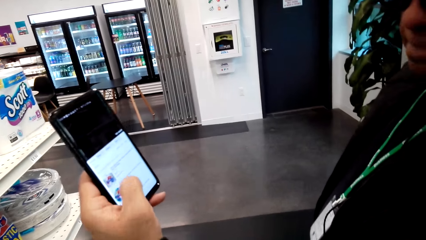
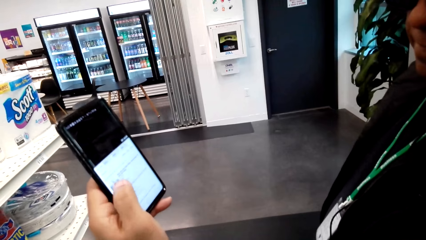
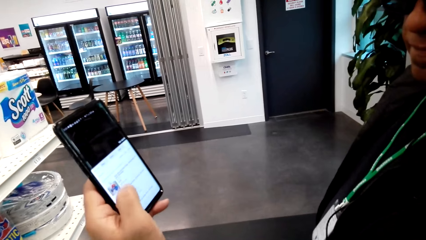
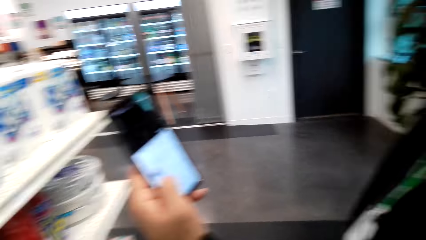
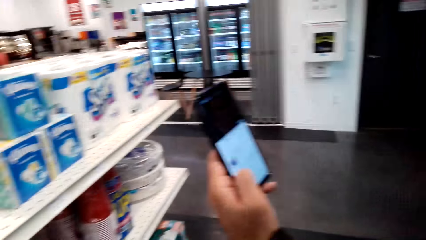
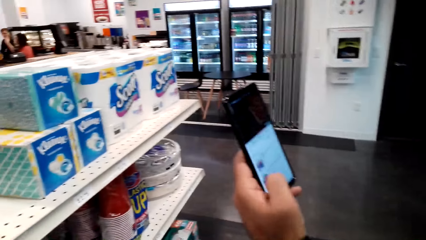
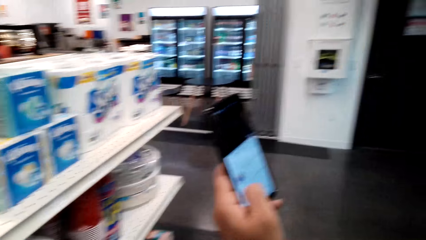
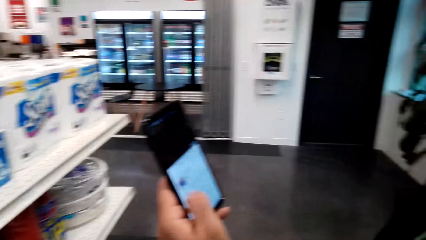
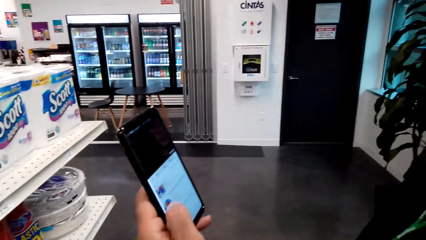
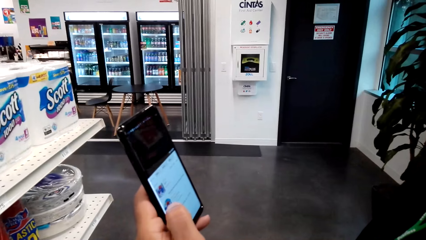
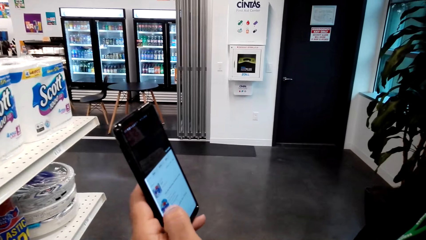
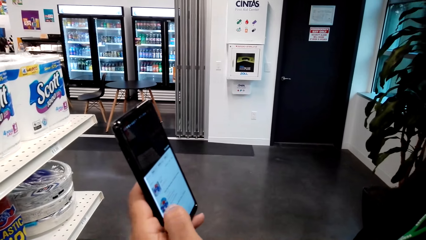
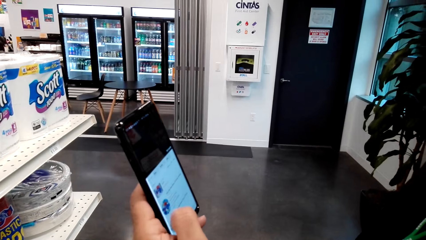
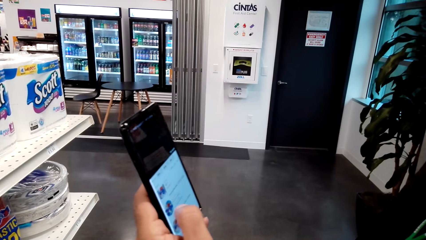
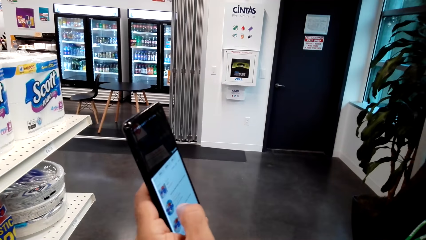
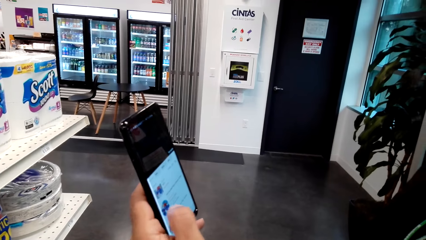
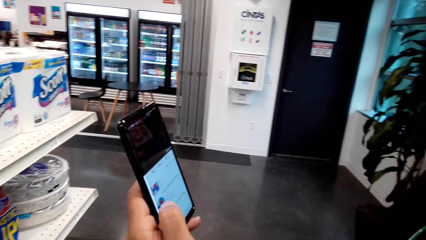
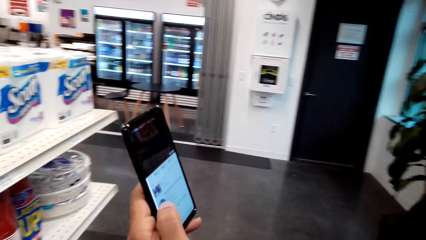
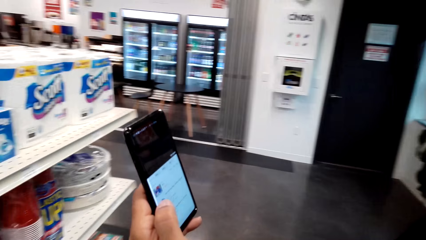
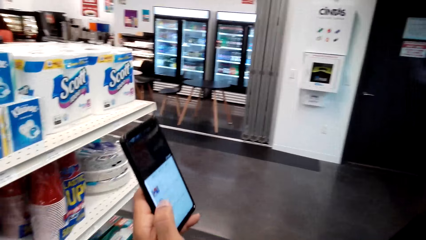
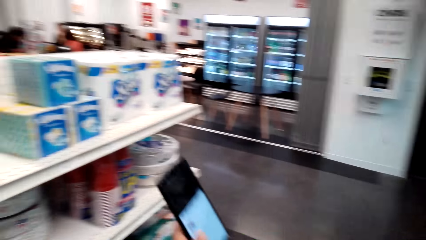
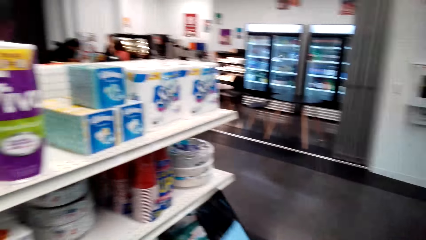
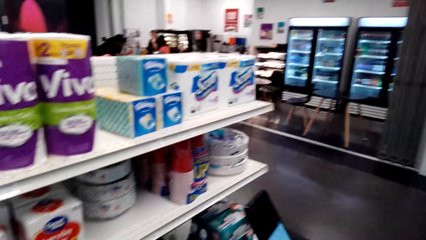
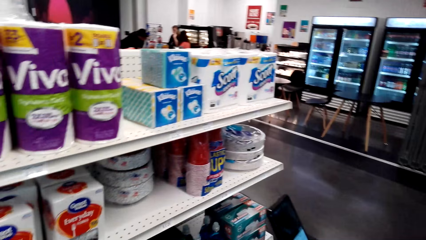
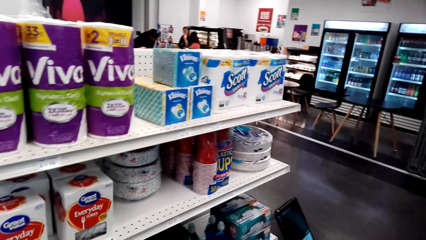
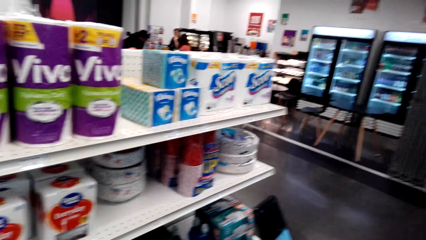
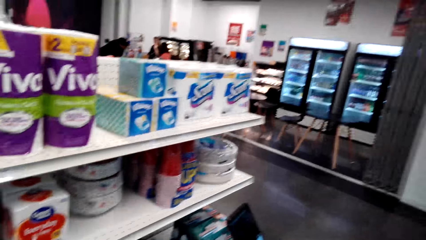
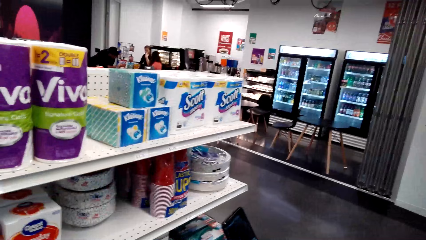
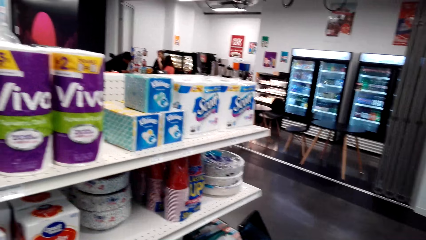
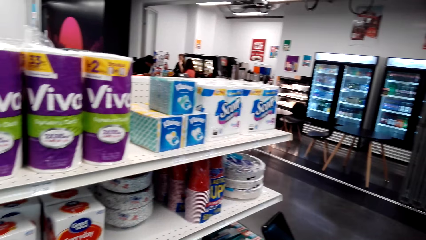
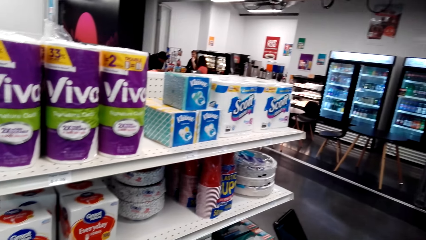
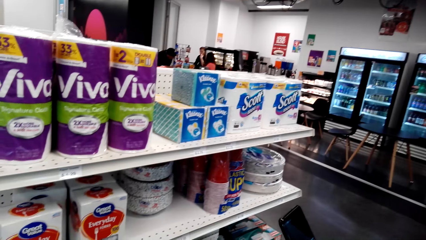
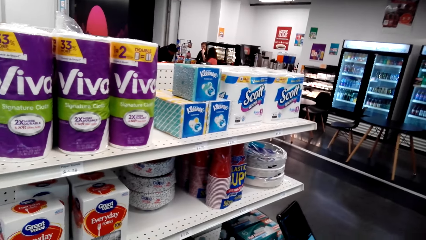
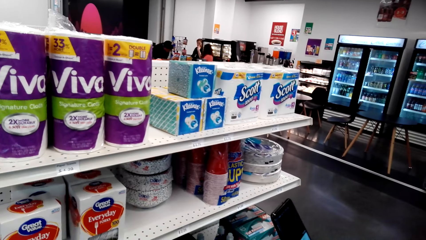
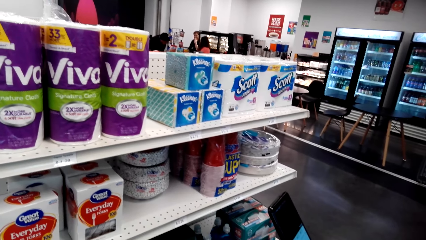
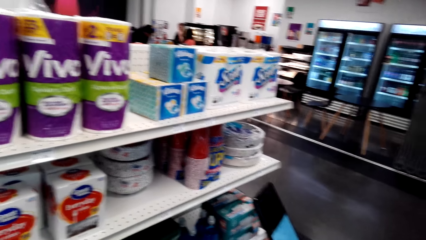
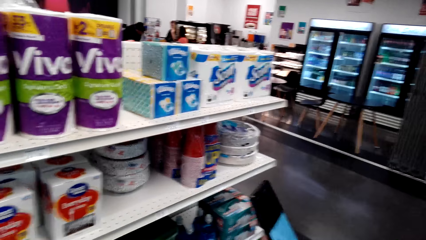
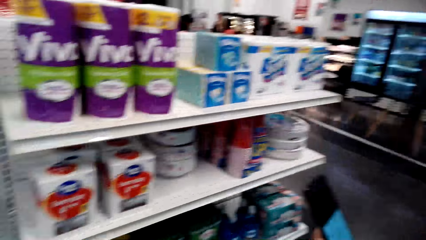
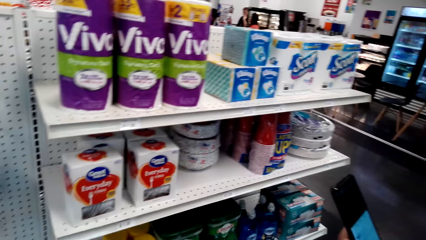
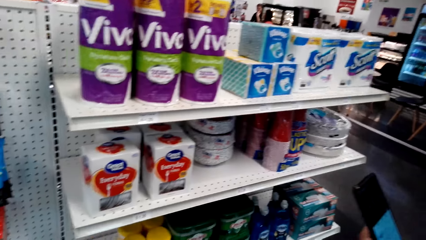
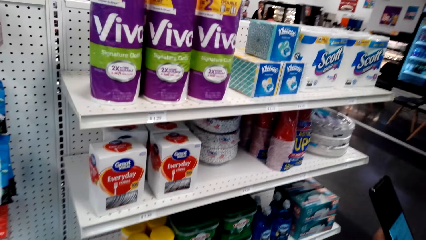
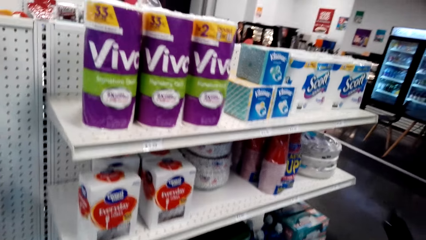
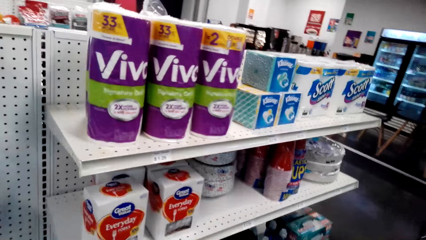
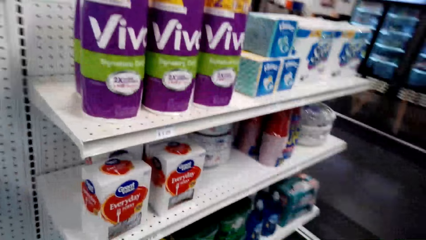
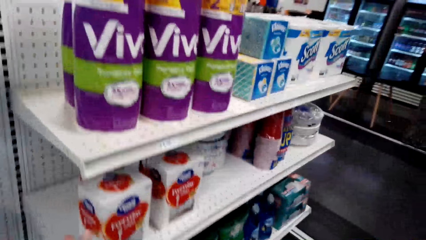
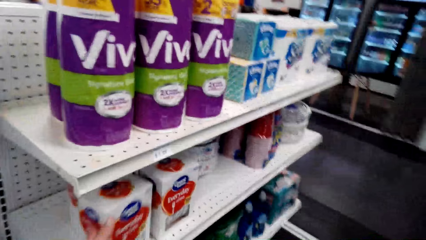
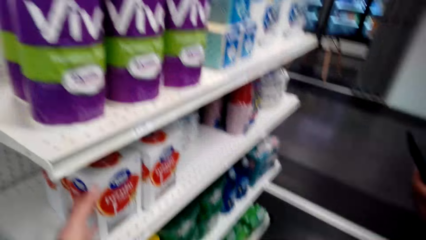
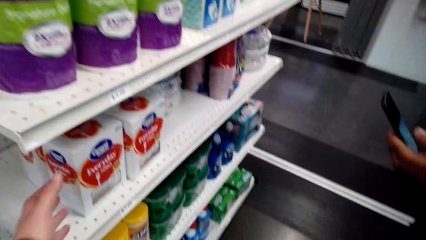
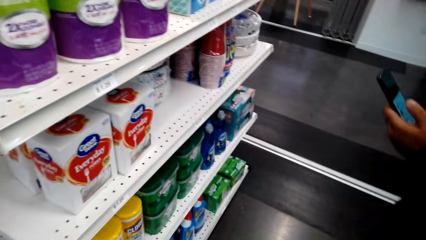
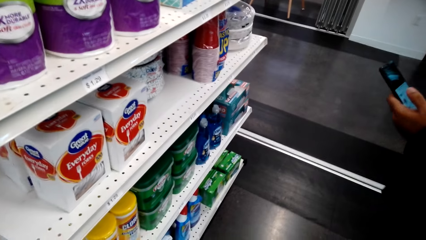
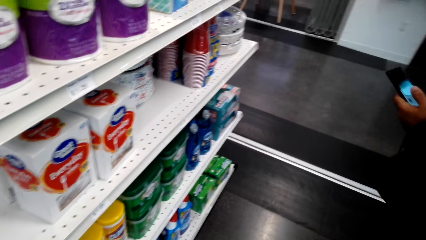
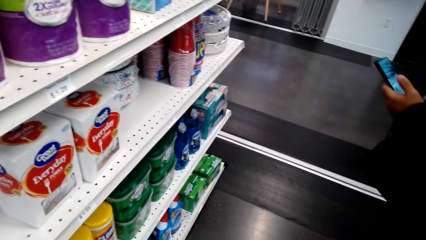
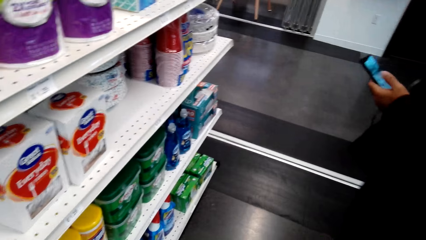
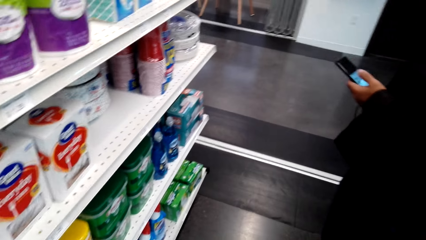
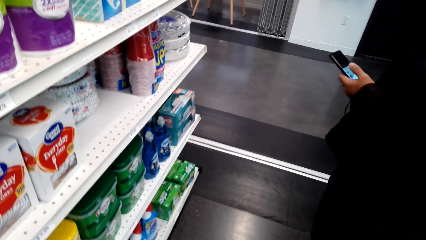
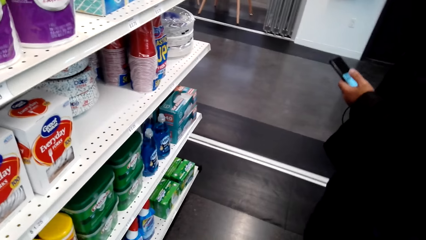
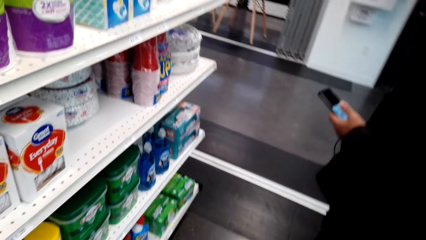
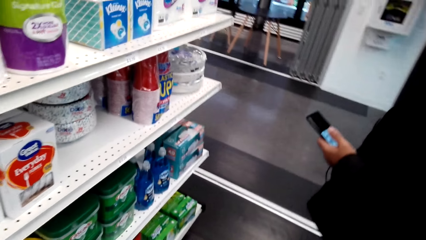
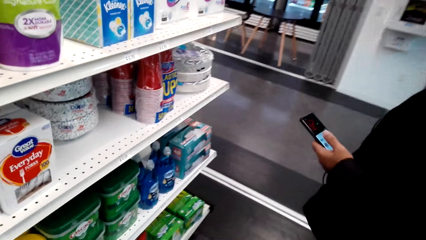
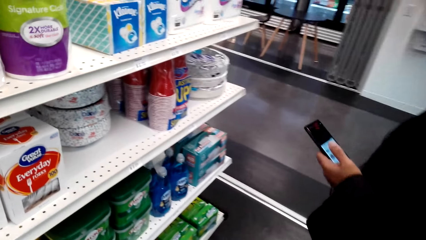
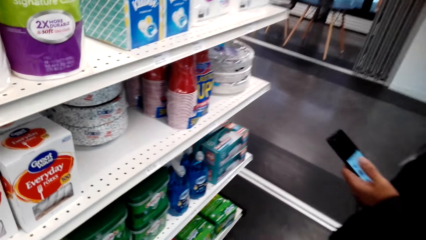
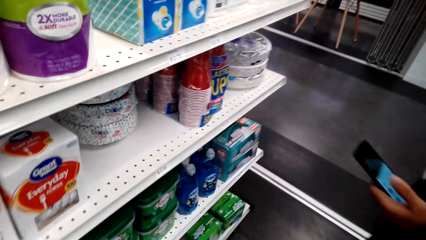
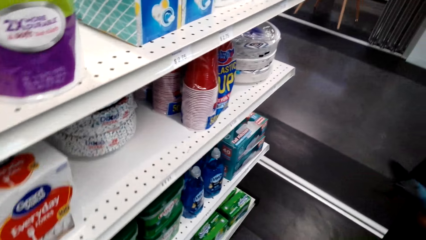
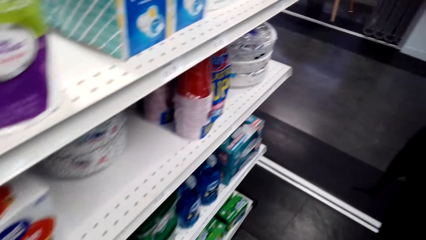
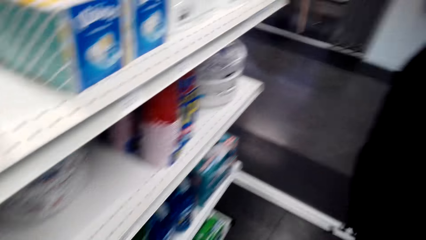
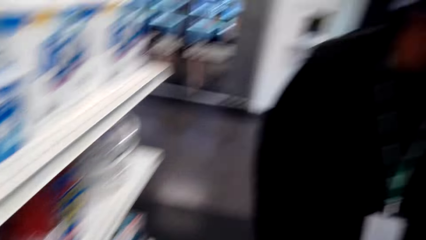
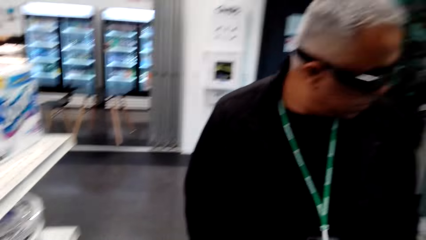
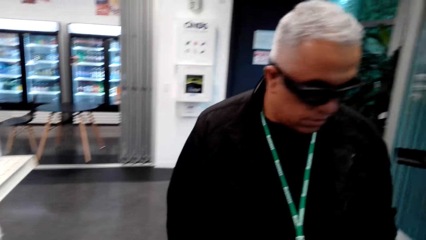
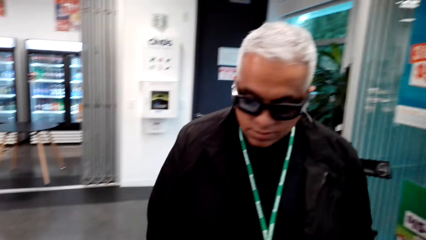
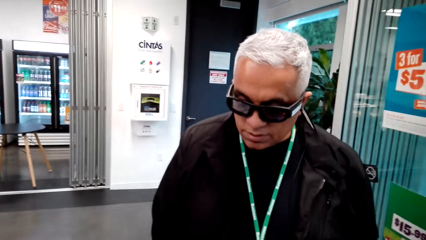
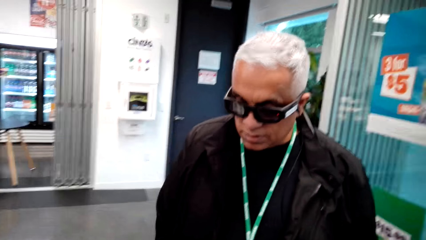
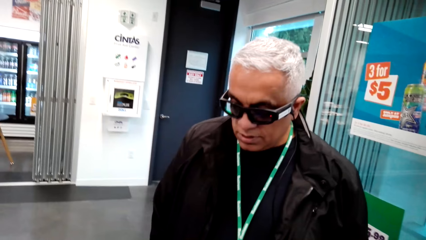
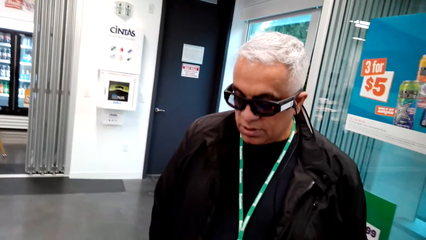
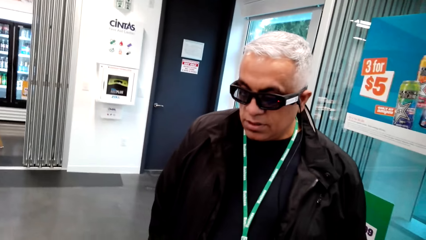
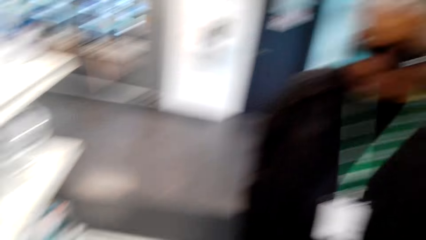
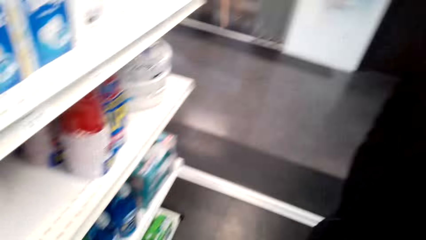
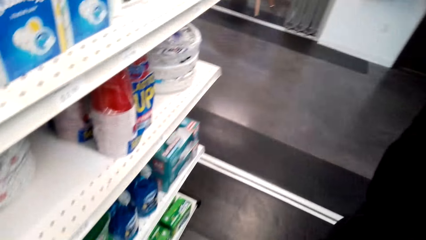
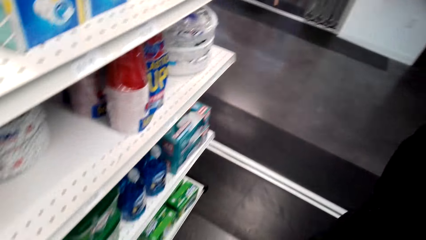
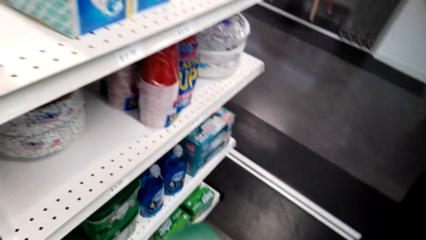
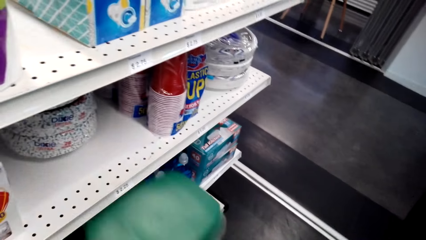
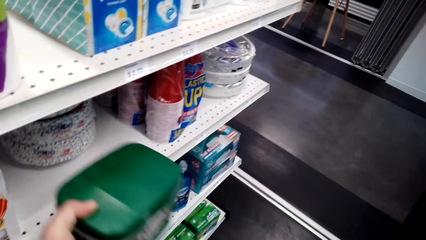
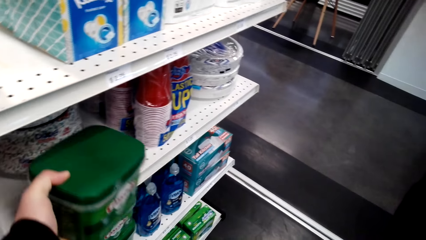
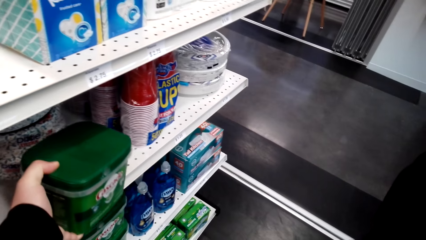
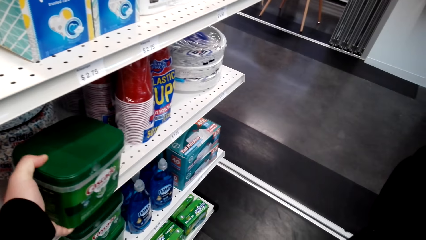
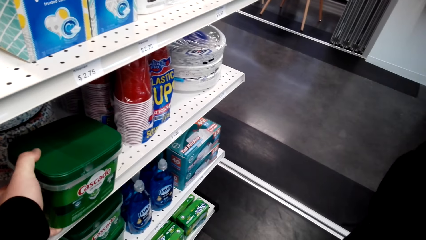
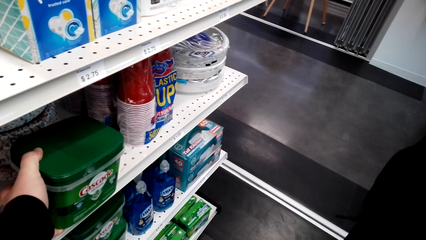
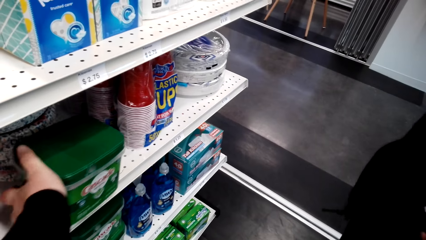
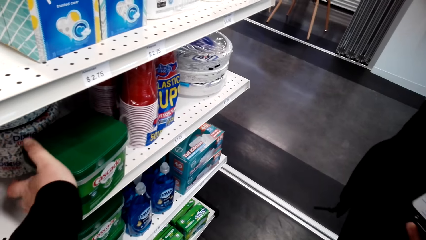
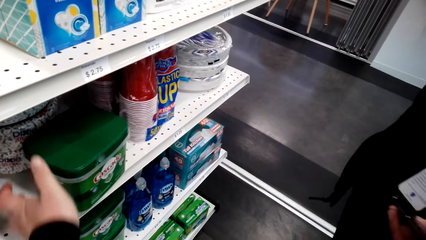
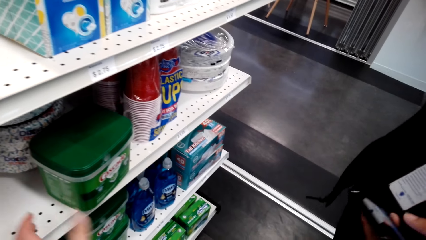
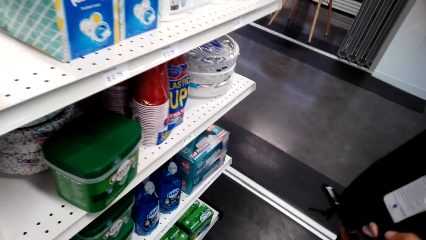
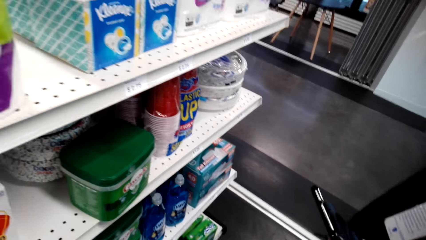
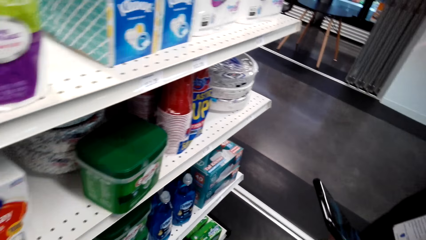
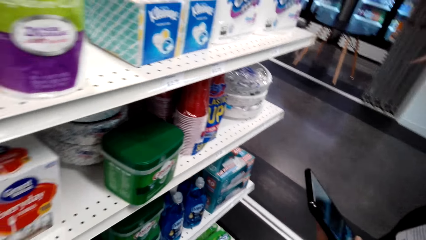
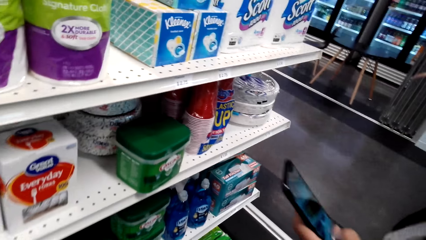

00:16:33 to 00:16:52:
A man uses the phone. The camera wearer talks to the man. They push a pack of disposable forks on the shelf. They check a box of forks. The man holds the phone in the store with the left hand. The camera wearer talks to the man. The man walks around in the store. The camera wearer holds a container of something with the left hand. They place the container of dish washer on the shelf.
